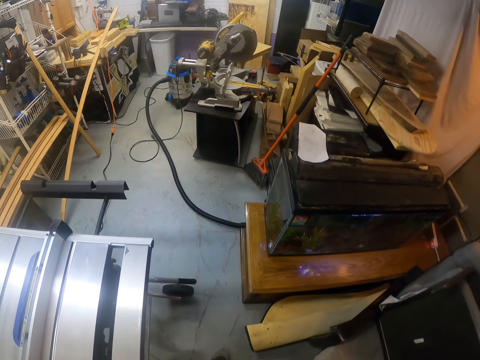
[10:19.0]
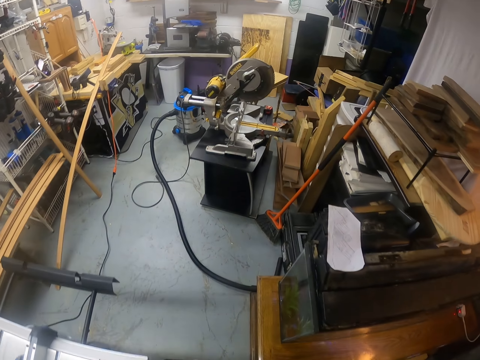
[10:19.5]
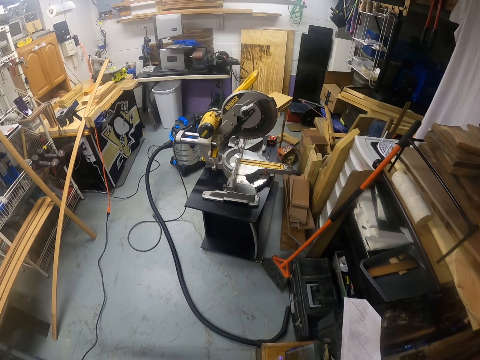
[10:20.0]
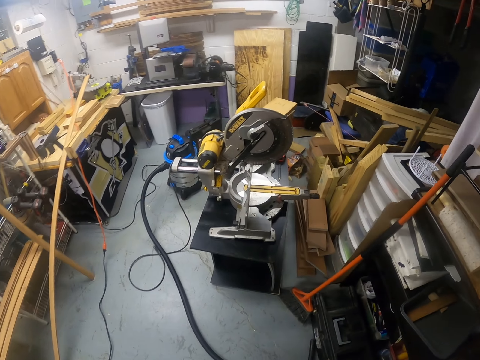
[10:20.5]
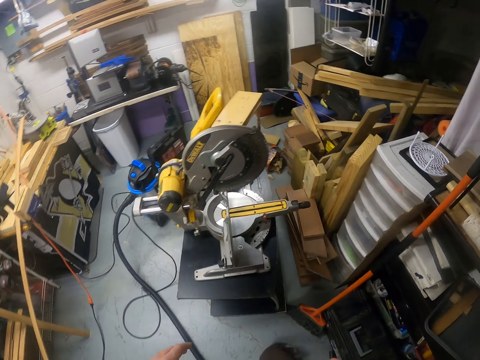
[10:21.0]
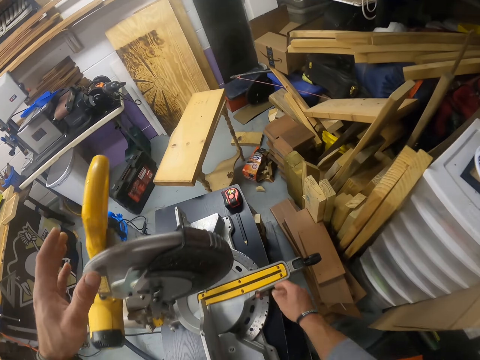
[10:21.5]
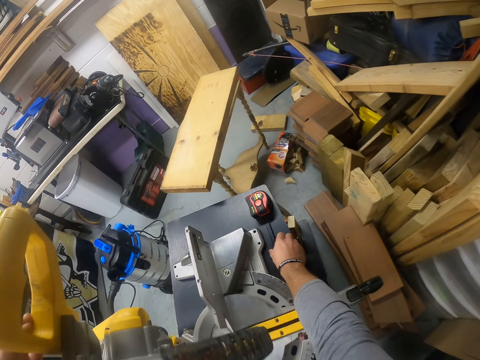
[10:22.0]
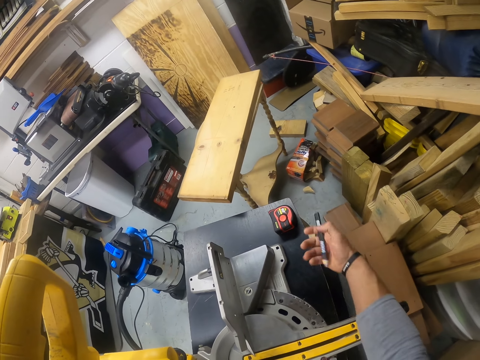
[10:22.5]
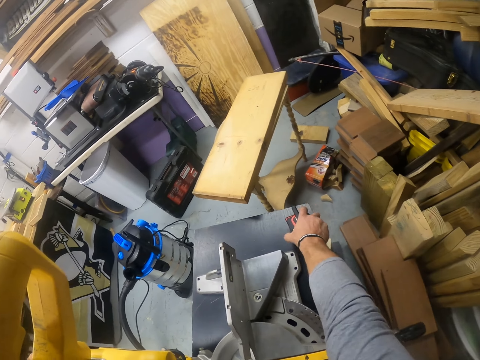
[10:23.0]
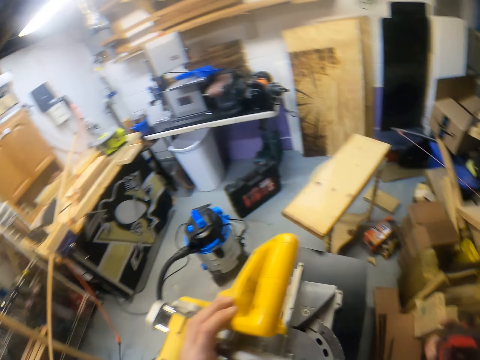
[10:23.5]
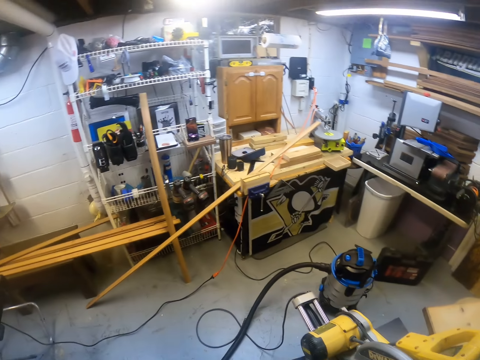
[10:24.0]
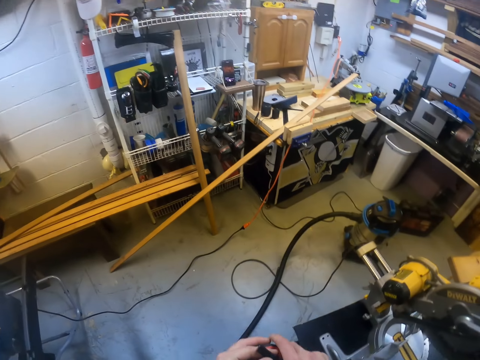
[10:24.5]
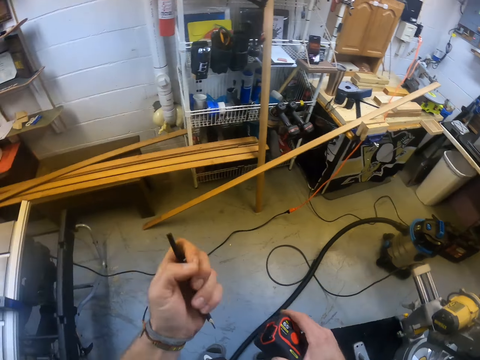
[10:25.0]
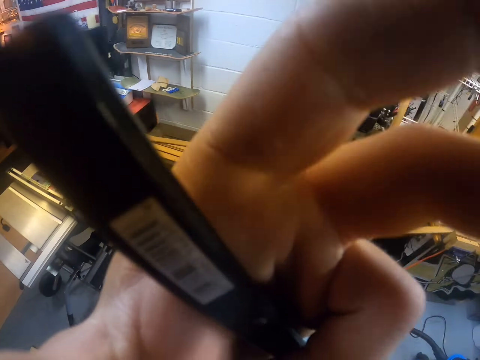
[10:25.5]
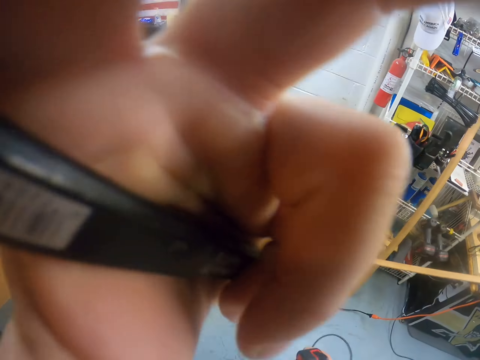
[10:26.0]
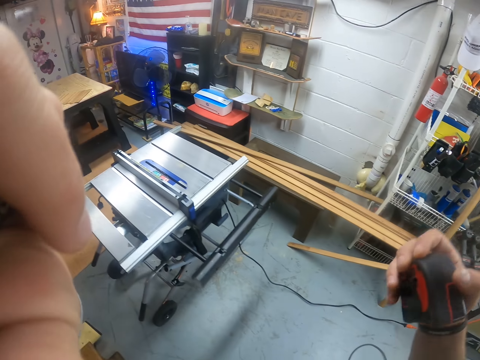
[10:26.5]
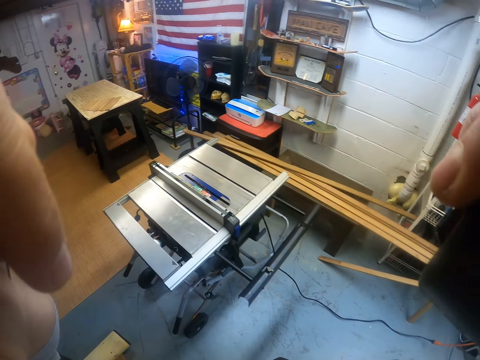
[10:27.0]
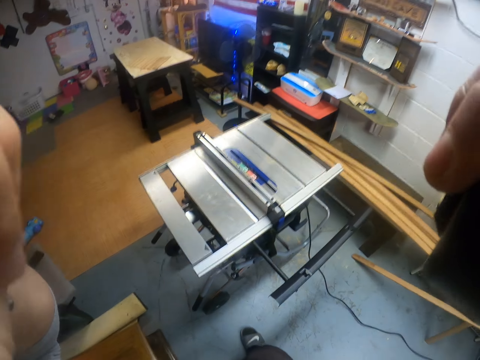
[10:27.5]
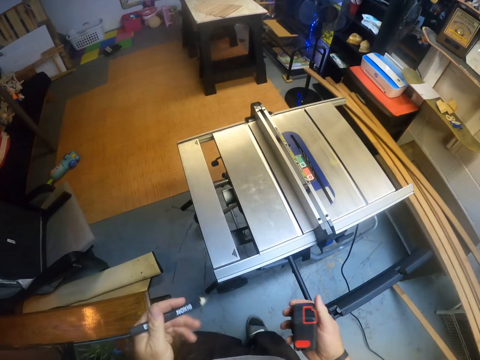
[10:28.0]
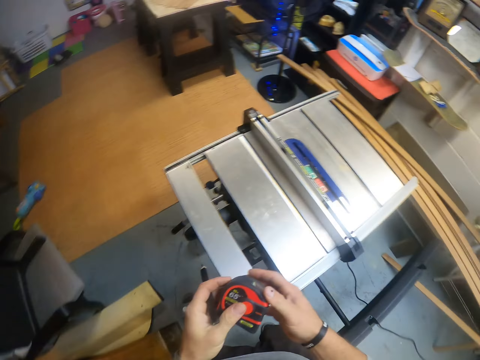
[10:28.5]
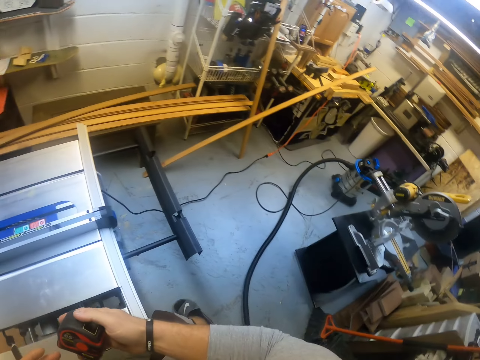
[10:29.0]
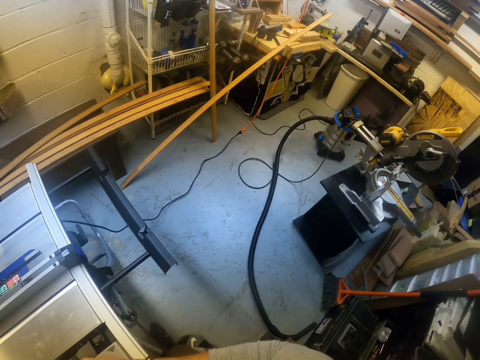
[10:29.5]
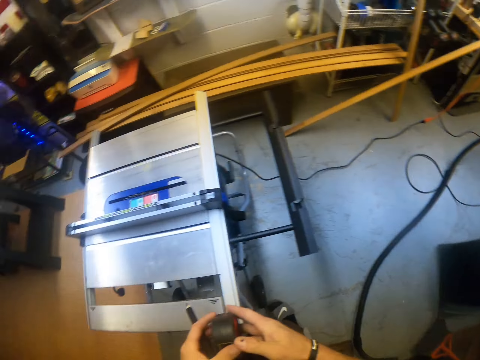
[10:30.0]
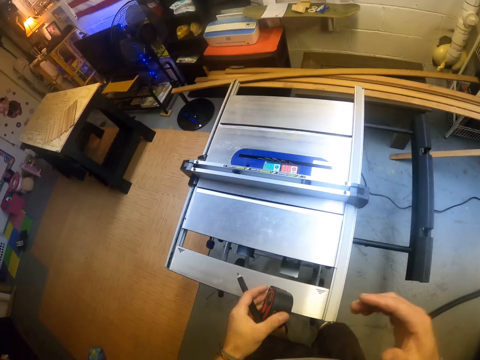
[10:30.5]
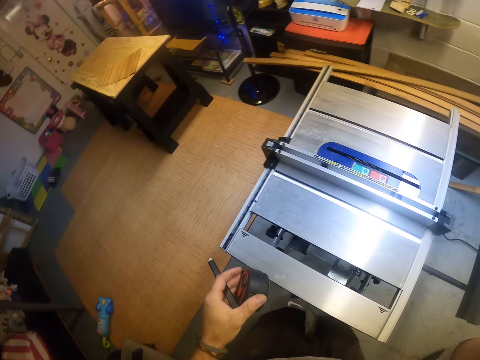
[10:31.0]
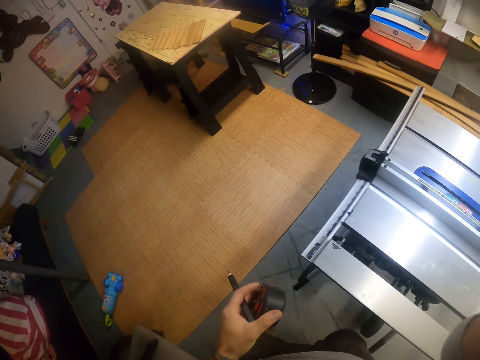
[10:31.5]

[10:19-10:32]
The camera wearer places his left hand on the miter saw. He picks a pencil or pen from the miter saw with his right hand. He picks a measuring tape from the miter saw with his right hand. He picks the pen from his right hand with his left hand. He adjusts the camera on his head with his left hand. He adjusts the camera on his head with both hands. He passes the measuring tape to his left hand from his right hand. He touches his face with his right hand.

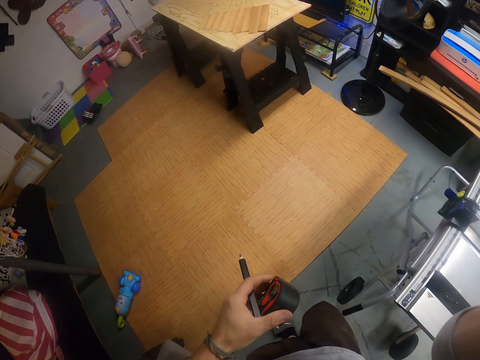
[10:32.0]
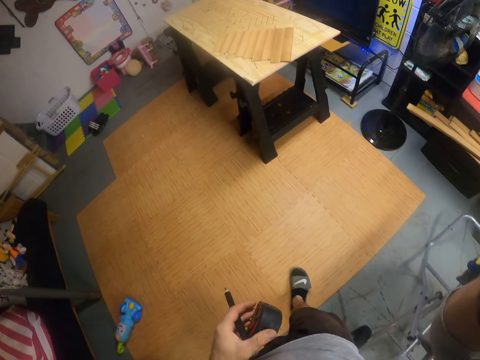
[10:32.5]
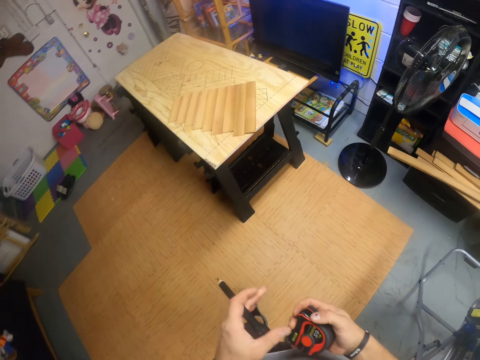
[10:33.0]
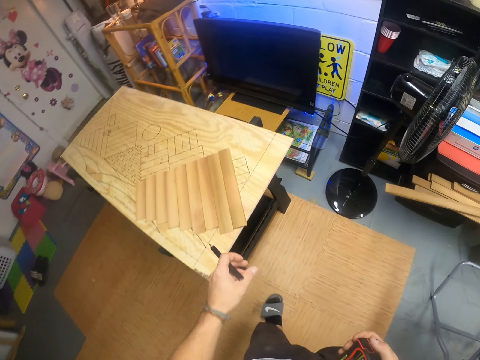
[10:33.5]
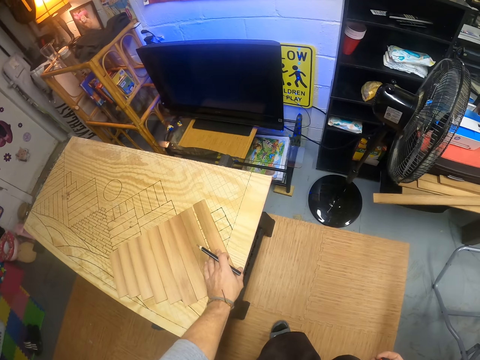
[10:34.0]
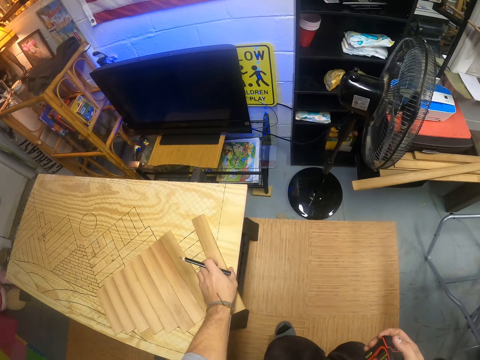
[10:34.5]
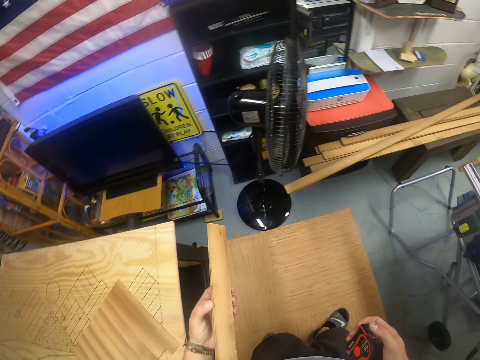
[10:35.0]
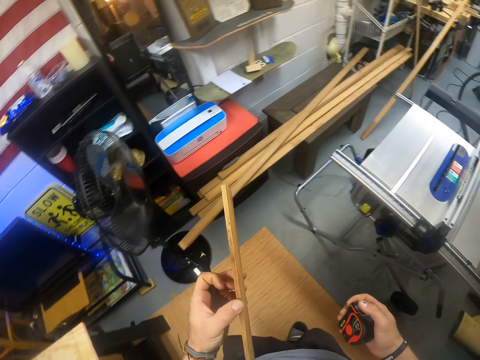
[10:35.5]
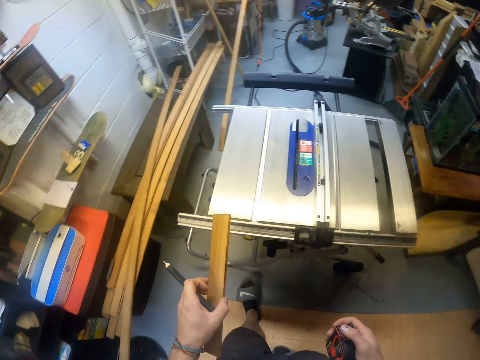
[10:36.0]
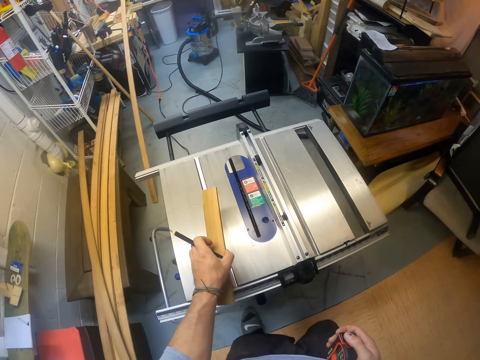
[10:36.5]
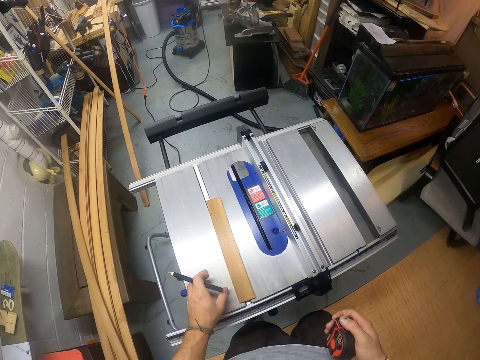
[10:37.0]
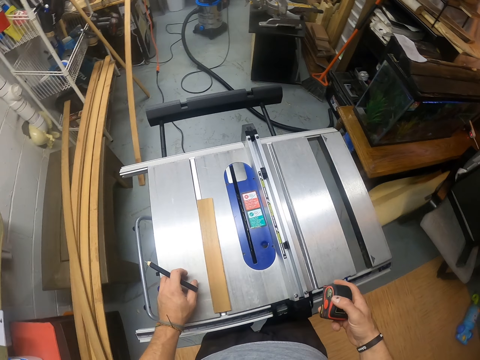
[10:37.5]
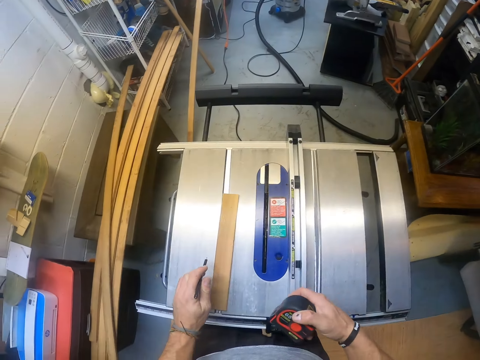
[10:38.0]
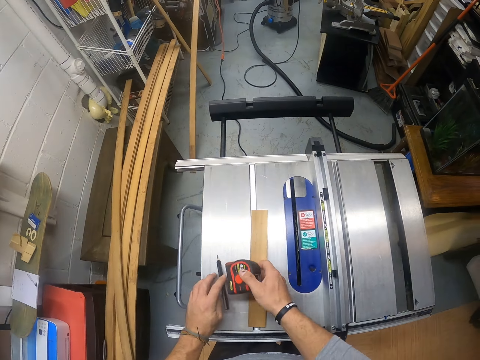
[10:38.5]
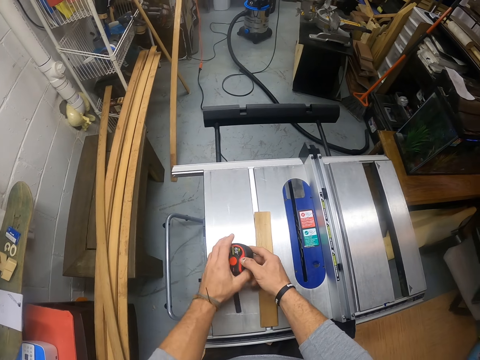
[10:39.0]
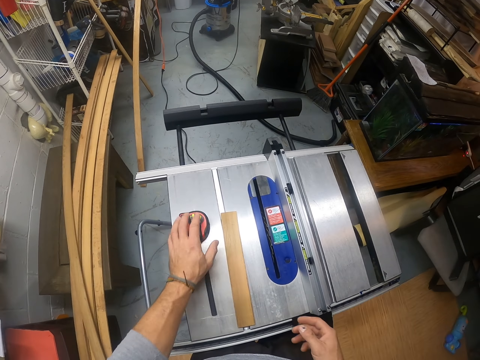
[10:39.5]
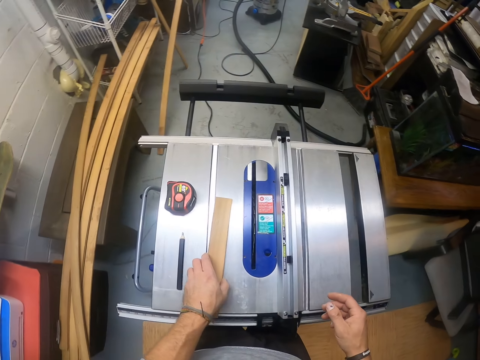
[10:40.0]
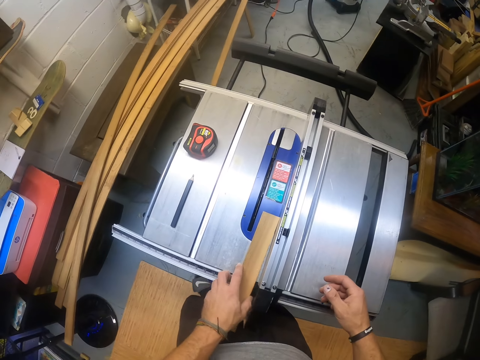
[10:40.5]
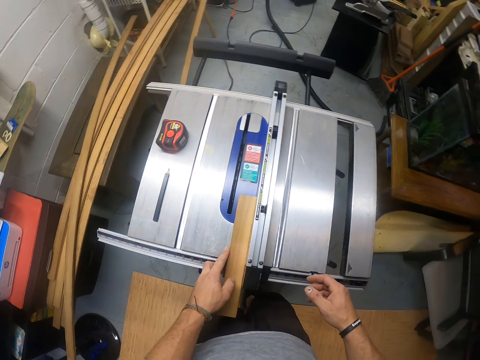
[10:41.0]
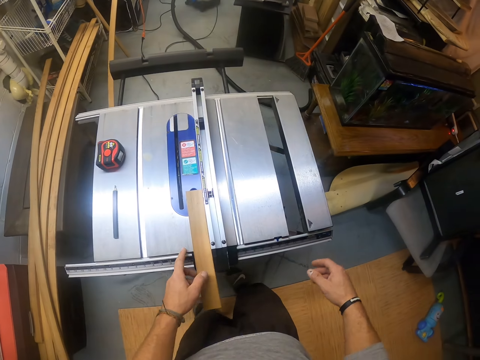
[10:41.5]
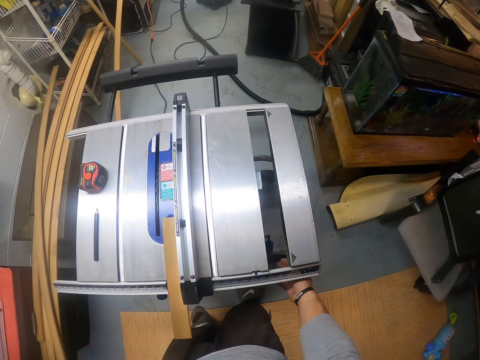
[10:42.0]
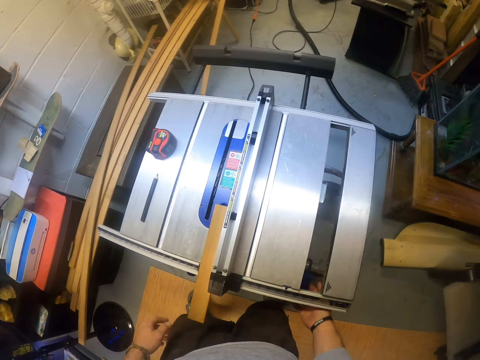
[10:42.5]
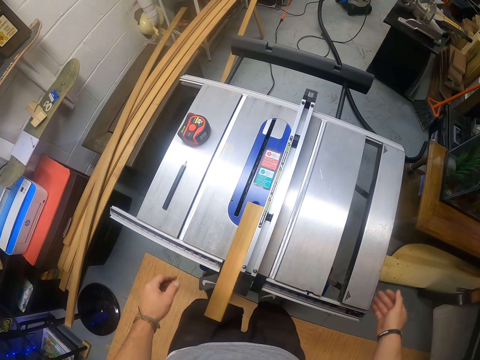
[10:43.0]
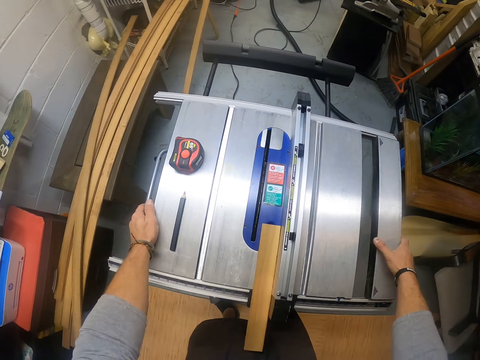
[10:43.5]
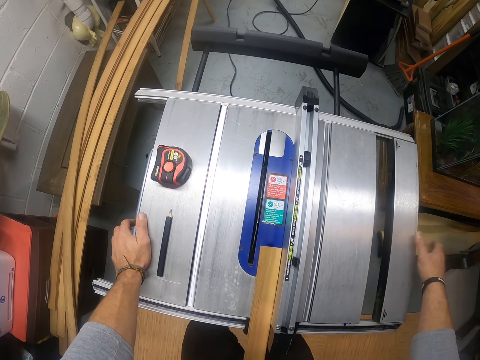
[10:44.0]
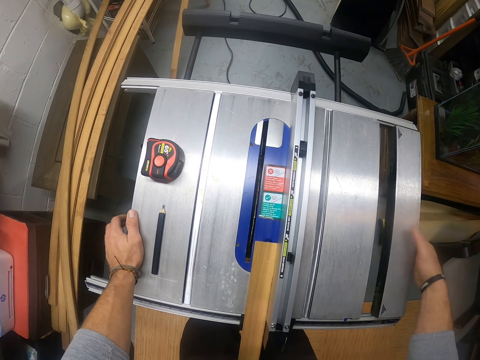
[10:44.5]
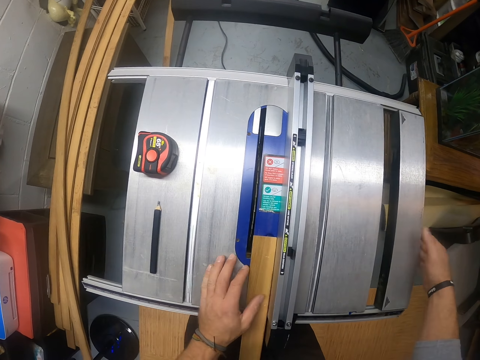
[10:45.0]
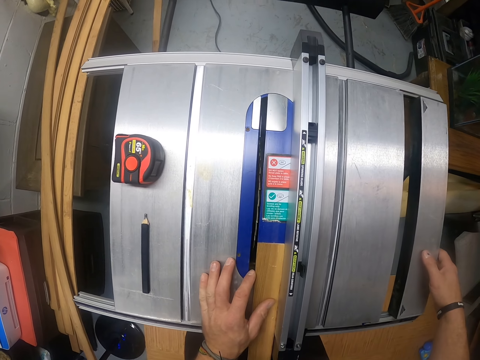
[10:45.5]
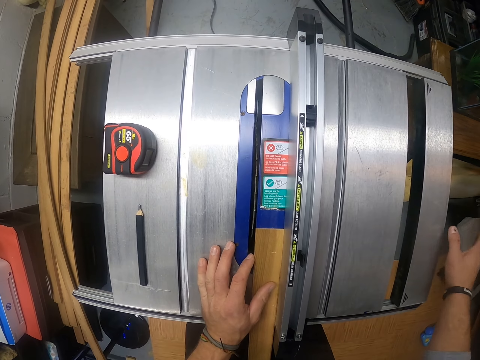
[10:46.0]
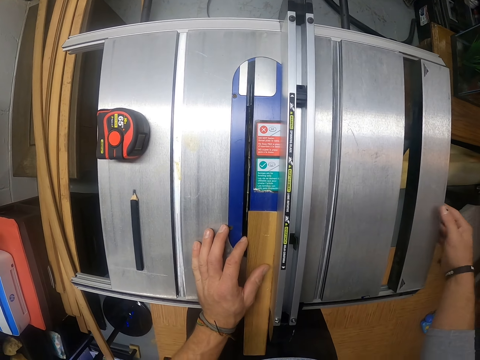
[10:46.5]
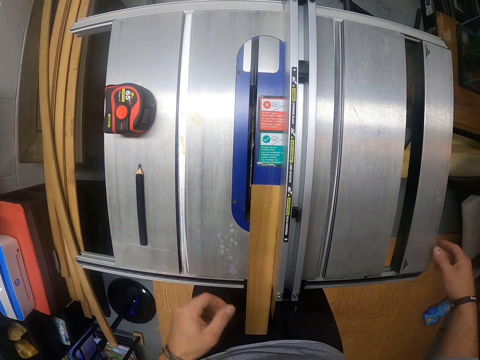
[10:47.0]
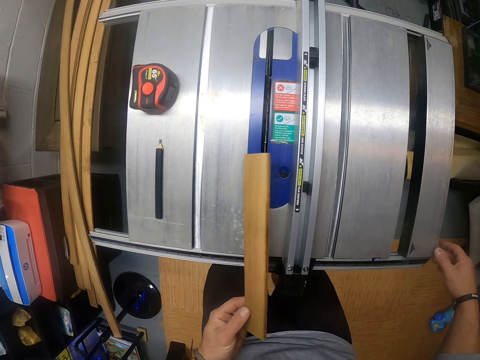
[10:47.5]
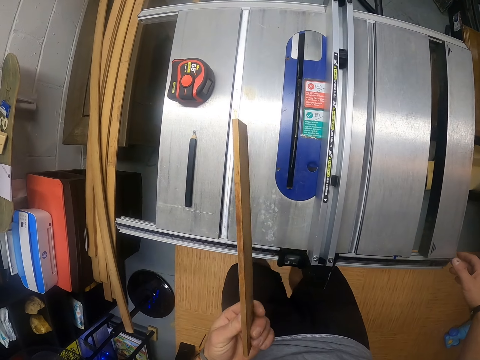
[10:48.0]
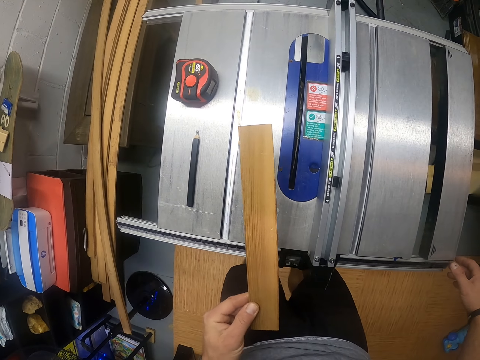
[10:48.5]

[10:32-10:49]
The camera wearer walks in the room. He passes the measuring tape to his right hand from his left hand. He picks the plank from the table with his left hand. He drops the plank on the table saw with his left hand. He drops the pencil on the table saw with his left hand. He drops the measuring tape on the table saw with his right hand. He shifts the measuring tape on the table saw with his left hand. He picks the plank on the table saw with his left hand. He places the plank on the table saw with his left hand. He presses a button under the table saw with his right hand. He places both hands on the table saw. He adjusts the table saw with his right hand. He adjusts the plank on the table saw with his left hand. He operates the wood machine. He picks the plank from the table saw with his left hand. He moves the piece of wood.
